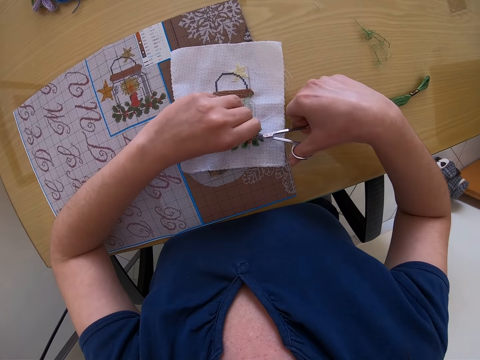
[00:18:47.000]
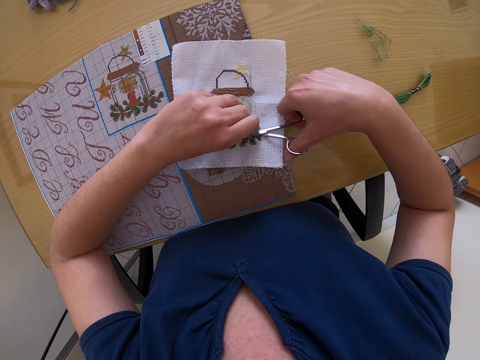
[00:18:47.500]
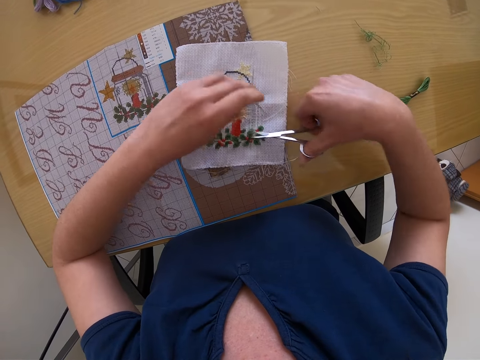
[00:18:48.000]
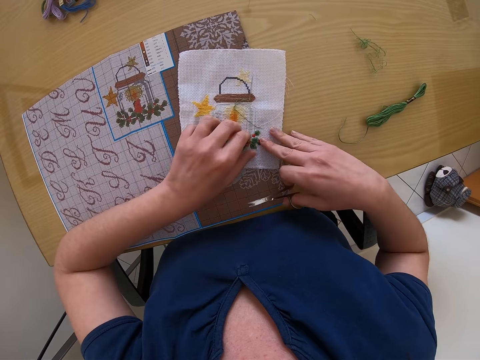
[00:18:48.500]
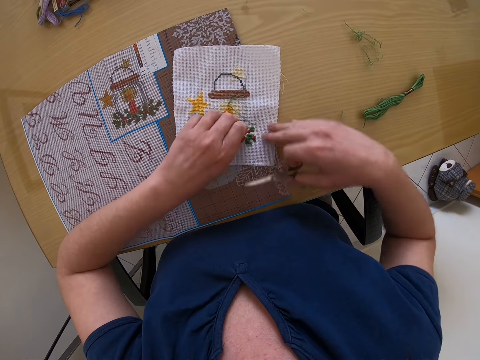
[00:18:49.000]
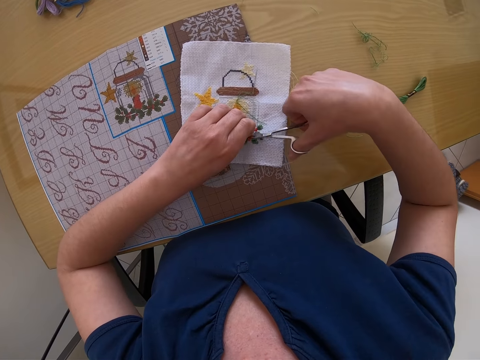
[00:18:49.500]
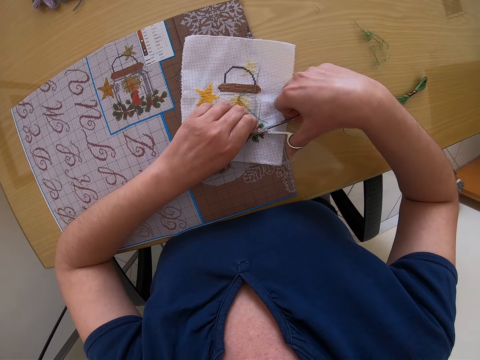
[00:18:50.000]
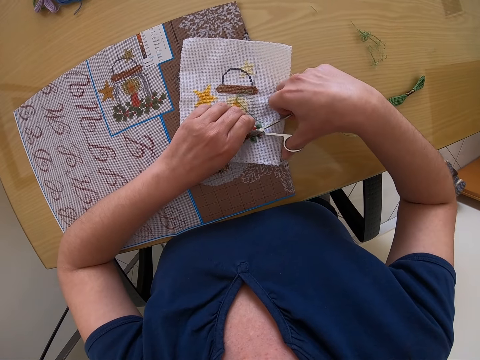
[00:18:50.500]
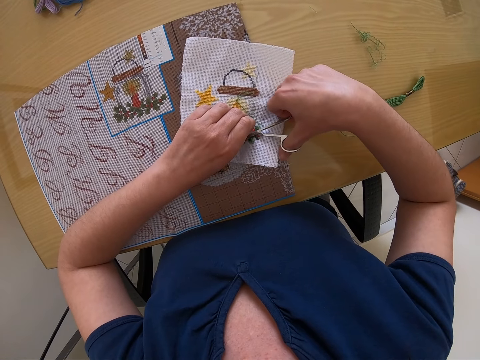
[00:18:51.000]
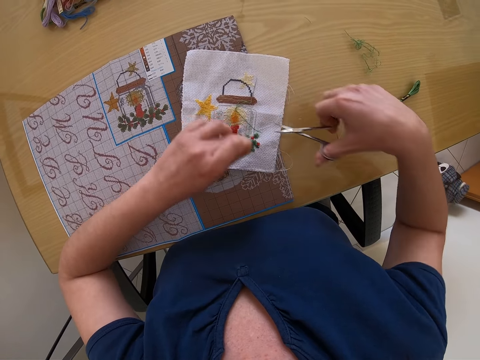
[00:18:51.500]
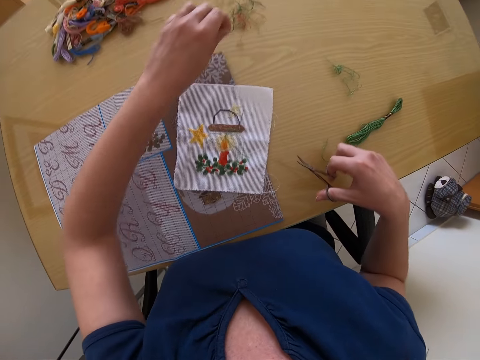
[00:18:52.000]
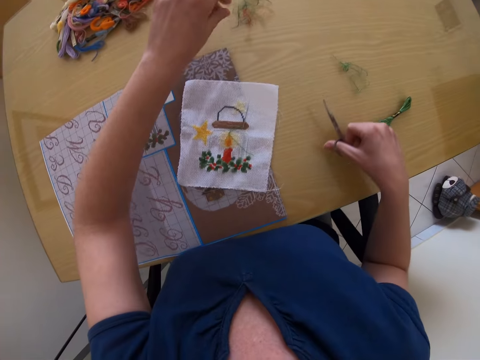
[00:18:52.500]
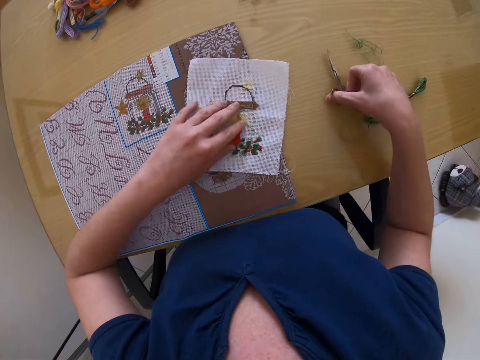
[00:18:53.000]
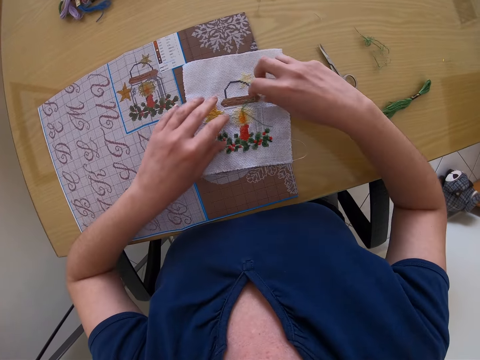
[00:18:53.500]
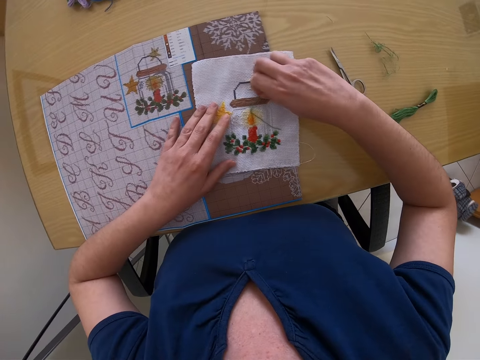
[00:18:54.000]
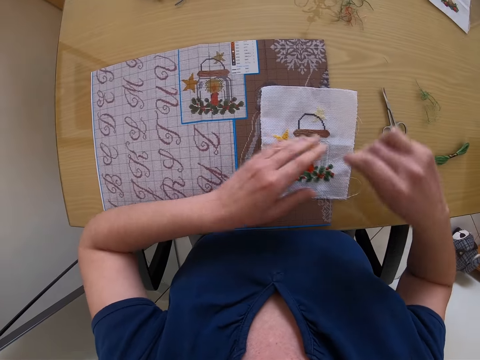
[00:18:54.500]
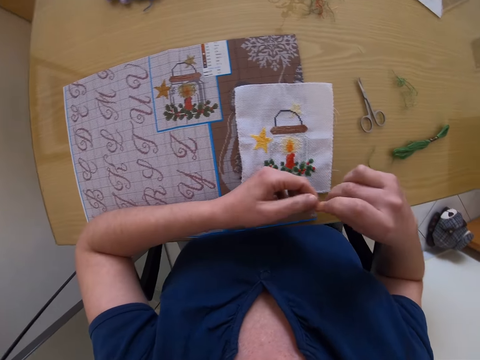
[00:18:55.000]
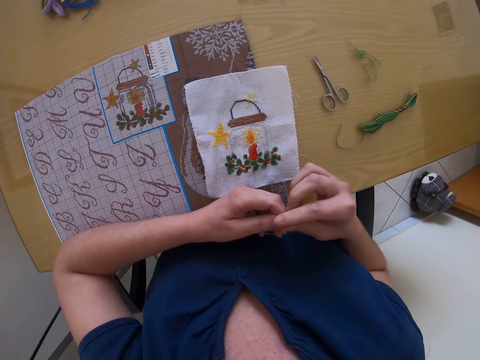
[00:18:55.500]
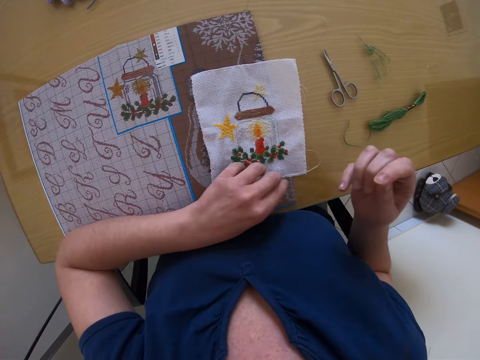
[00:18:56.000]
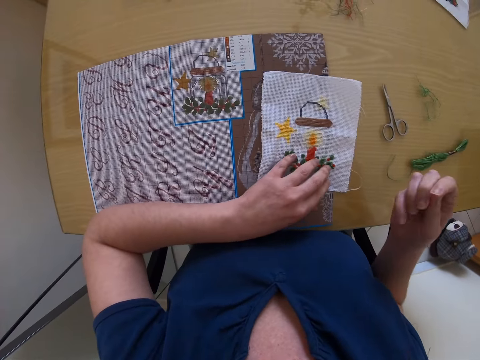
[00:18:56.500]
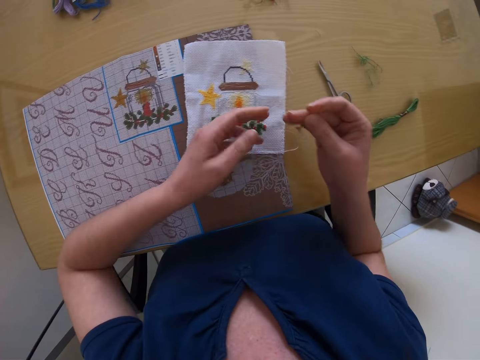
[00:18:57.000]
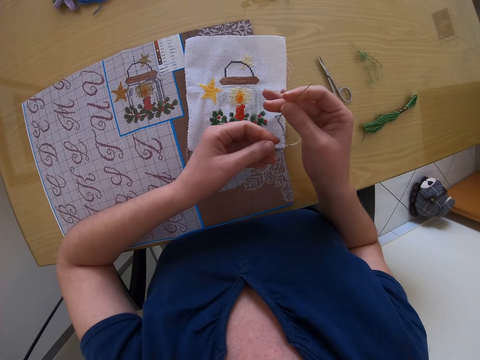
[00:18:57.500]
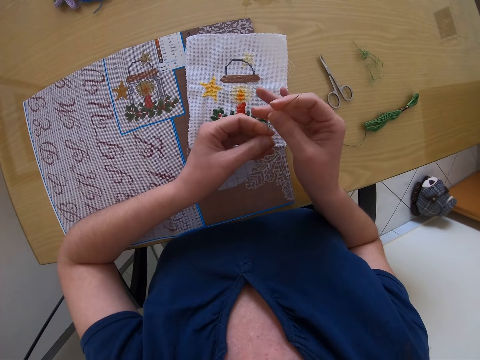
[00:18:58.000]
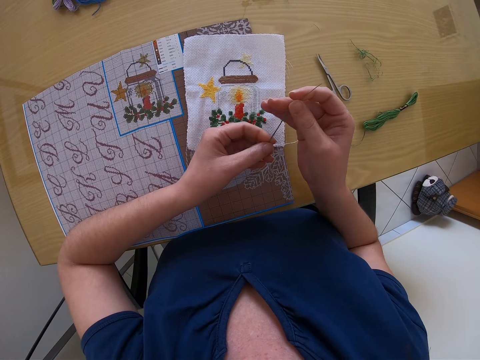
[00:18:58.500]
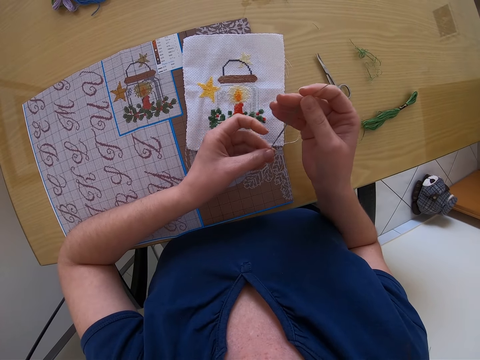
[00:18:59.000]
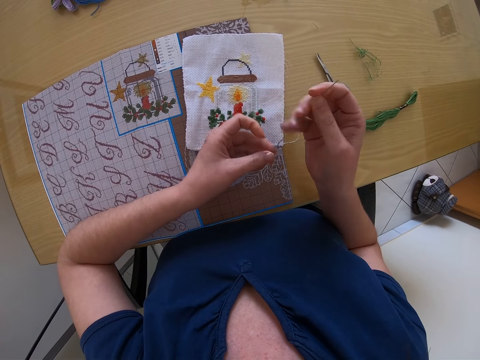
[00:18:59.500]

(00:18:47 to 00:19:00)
The camera wearer cuts the thread with the scissors in her right hand. She places both hands on the canvas on the table. She cuts a thread on the canvas with the scissors in her right hand. She drops the thread on the table with her left hand. She drops the scissors on the table with her right hand. She places her left hand on the canvas on the table. She picks up the threaded needle from the canvas on the table with her right hand. She holds the threaded needle with her left hand. She stretches the thread. She places her left hand on the canvas on the table. She moves the piece of cloth on the table. She holds the thread of the needle with her left hand. She stretches the thread.

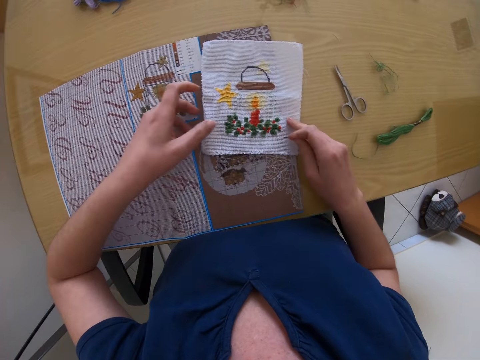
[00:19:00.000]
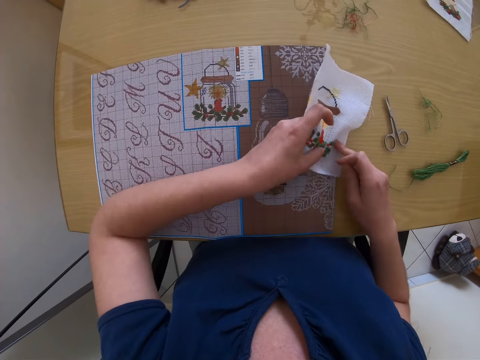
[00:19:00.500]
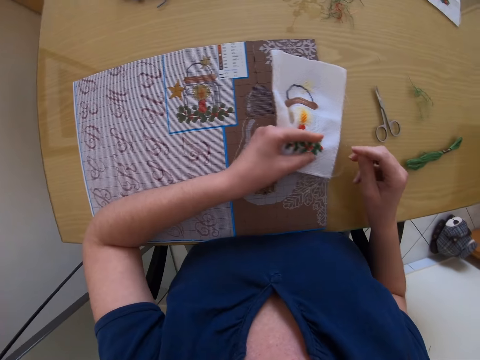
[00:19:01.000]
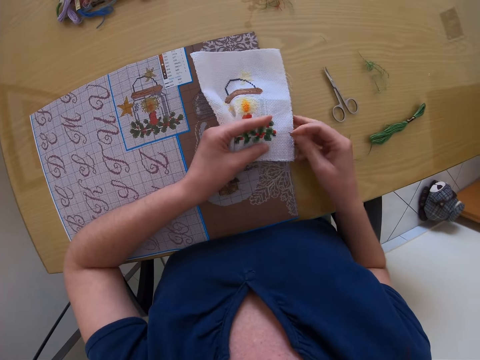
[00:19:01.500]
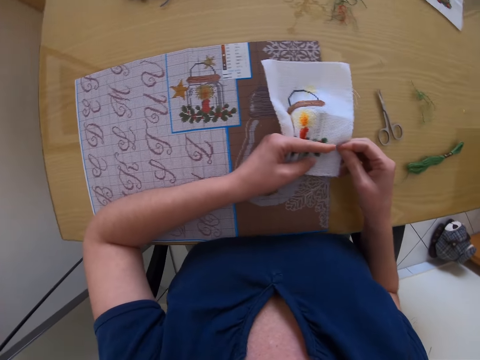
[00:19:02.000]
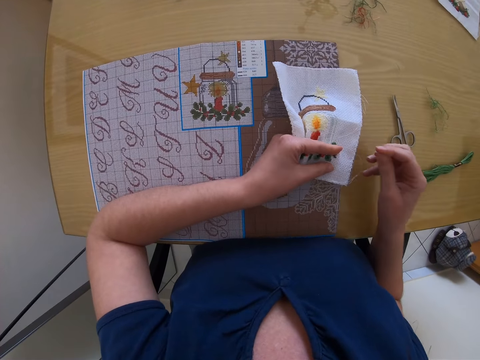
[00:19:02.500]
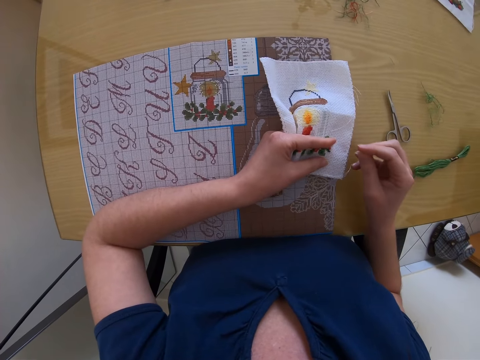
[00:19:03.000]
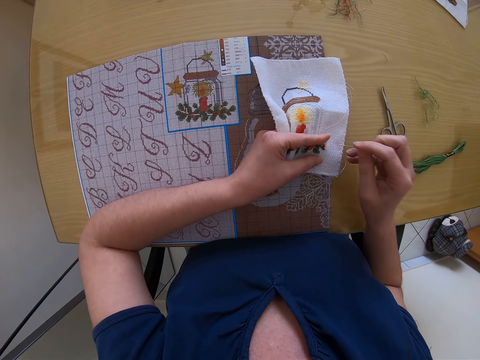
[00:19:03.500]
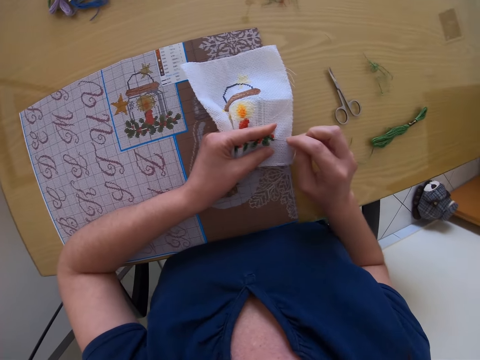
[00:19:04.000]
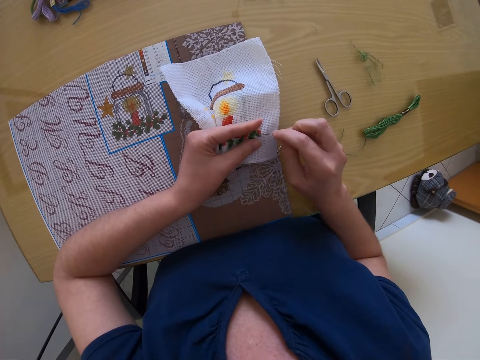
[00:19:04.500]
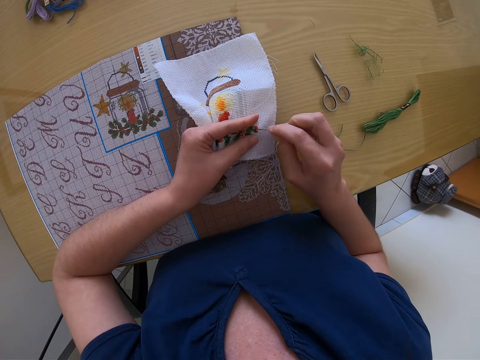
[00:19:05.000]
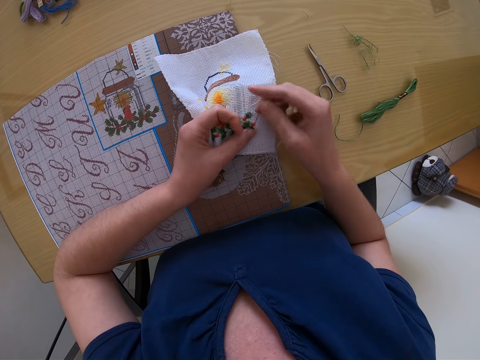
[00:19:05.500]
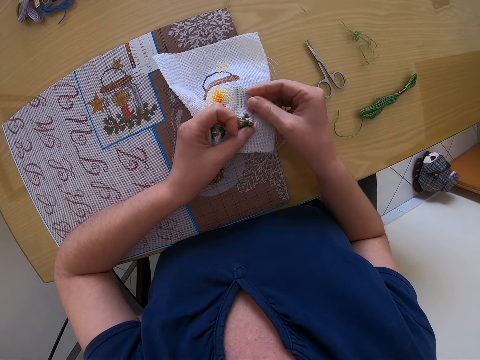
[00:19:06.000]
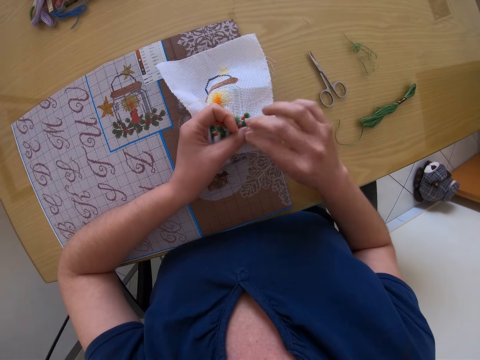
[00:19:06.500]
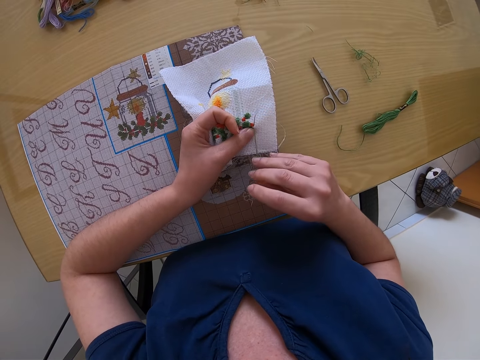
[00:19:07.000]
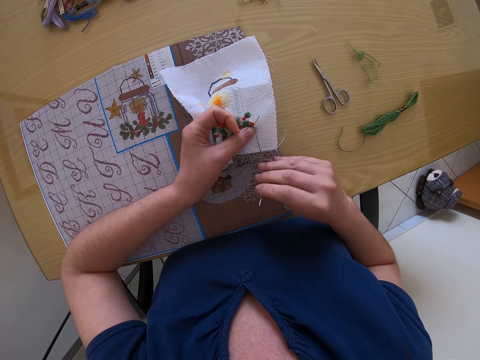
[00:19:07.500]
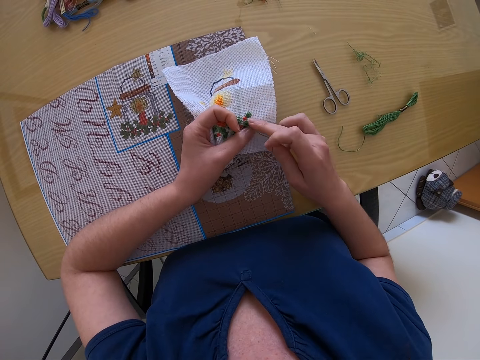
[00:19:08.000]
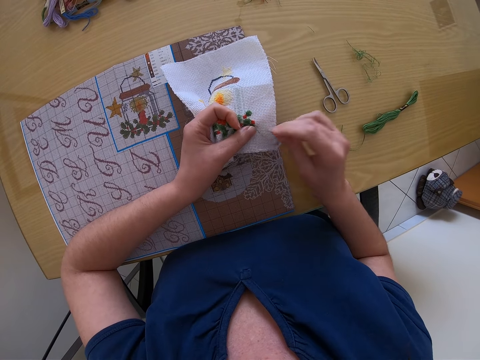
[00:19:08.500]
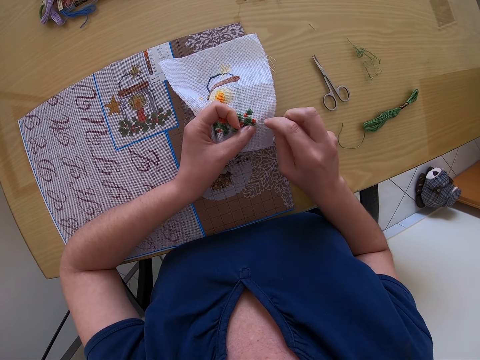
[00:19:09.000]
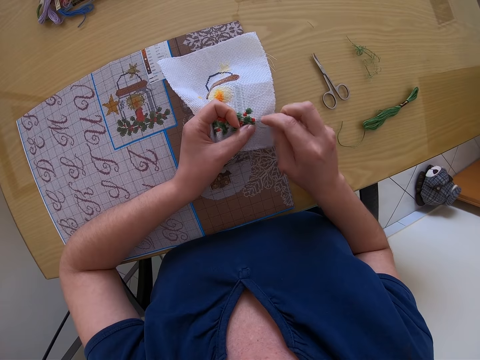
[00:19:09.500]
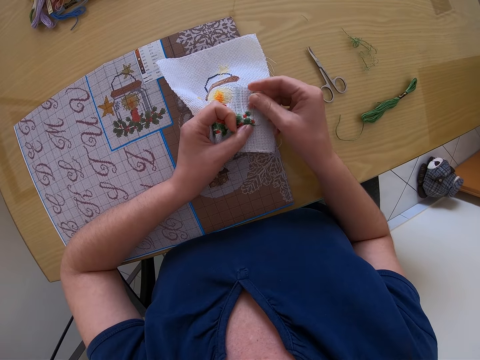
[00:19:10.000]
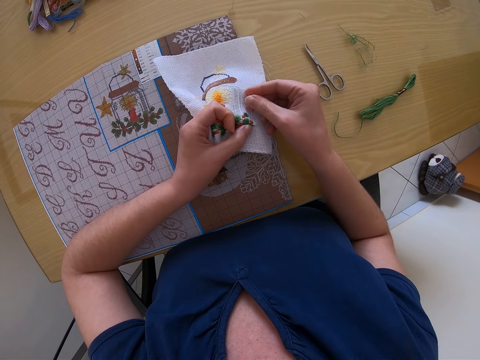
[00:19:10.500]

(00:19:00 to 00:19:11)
The camera wearer places her right middle finger on the canvas on the table. She picks up the canvas from the table with her left hand. She holds the piece of cloth on the table. She holds the canvas with her right hand. She stares at the decorative flowers on the piece of cloth. She weaves the decorative flowers on the piece of cloth with a hand needle in her right hand and a thread.

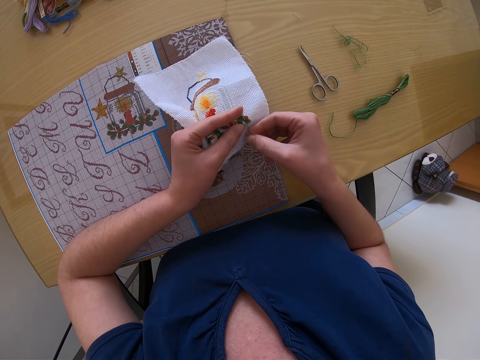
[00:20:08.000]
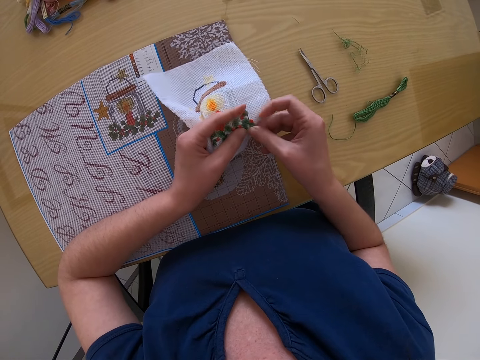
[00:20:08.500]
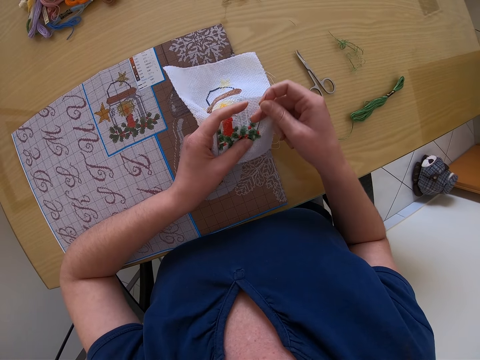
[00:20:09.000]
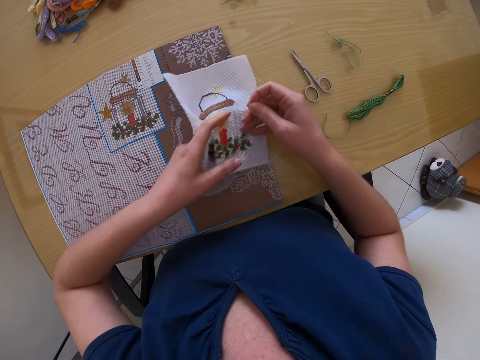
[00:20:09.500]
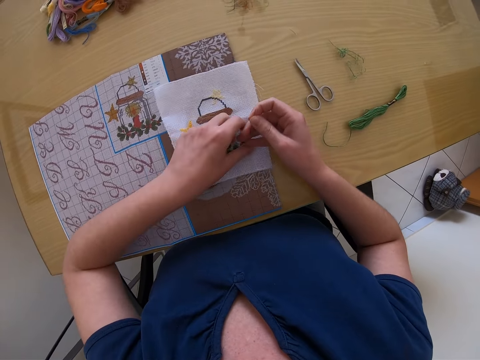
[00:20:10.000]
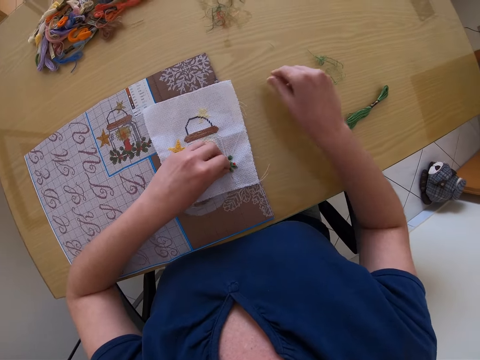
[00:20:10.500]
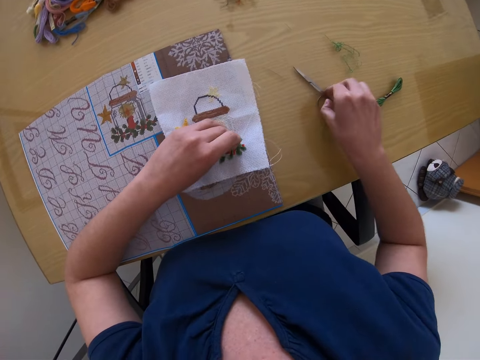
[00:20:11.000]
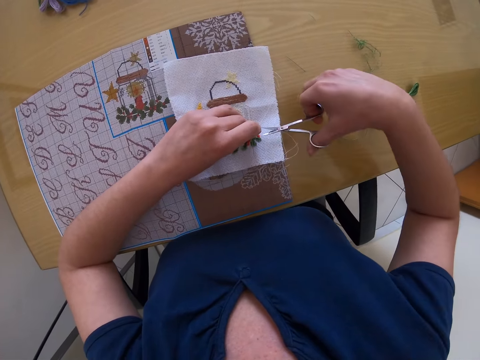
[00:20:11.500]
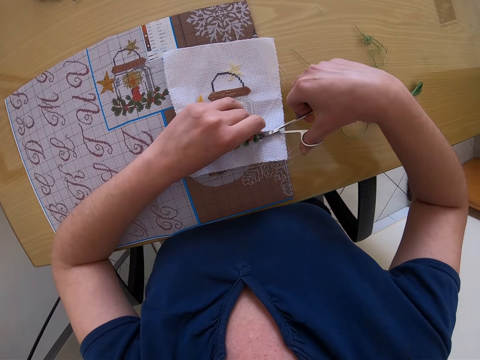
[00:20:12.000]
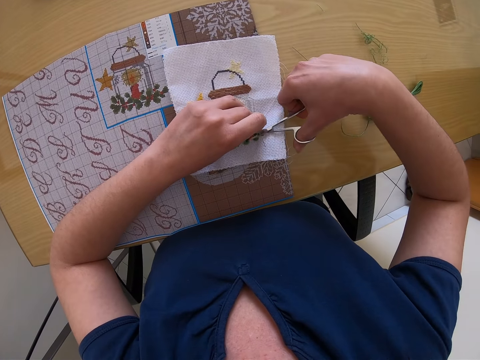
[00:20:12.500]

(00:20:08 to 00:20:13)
The camera wearer drops the canvas on the table with both hands. She holds the thread of the needle with her left hand. She drops the needle on the table with her right hand. She picks up the pair of scissors from the table with her right hand. She cuts the thread with the scissors.
